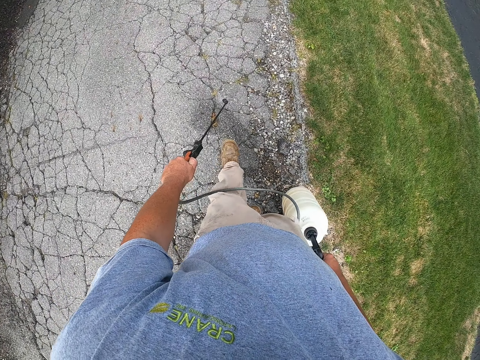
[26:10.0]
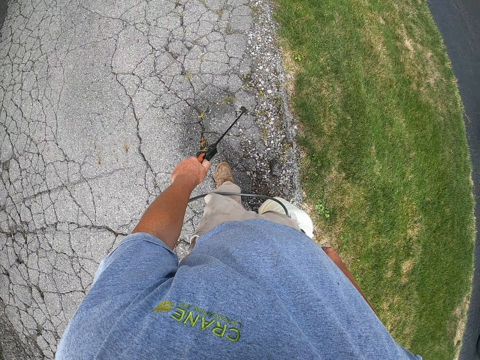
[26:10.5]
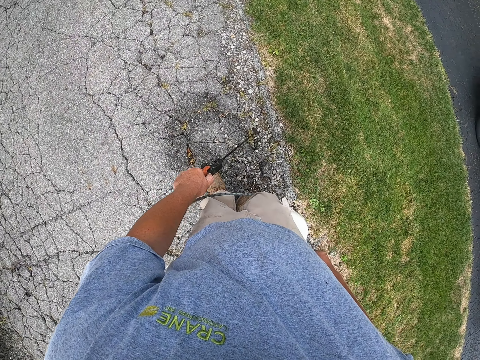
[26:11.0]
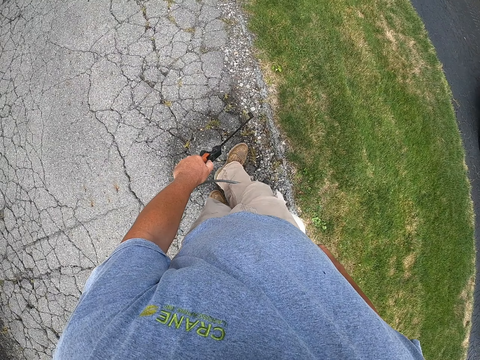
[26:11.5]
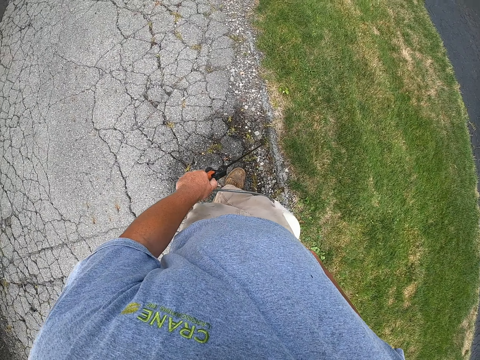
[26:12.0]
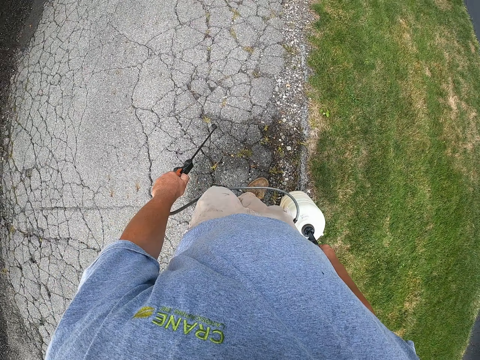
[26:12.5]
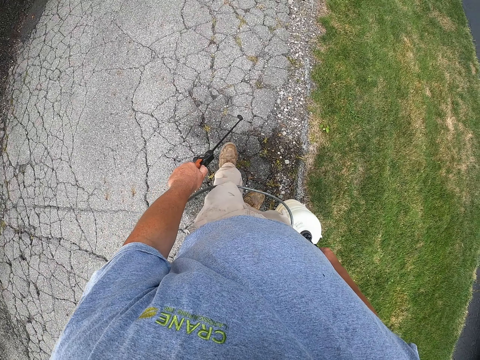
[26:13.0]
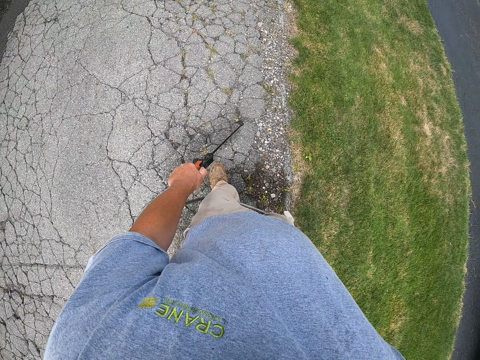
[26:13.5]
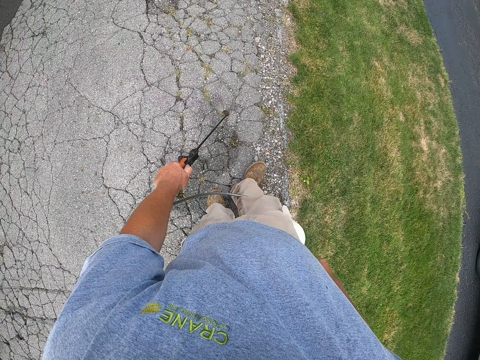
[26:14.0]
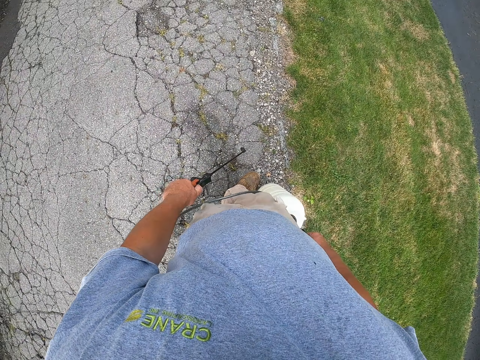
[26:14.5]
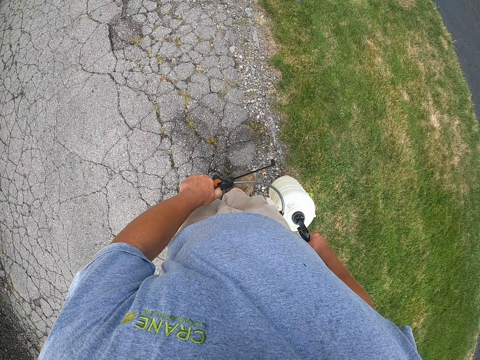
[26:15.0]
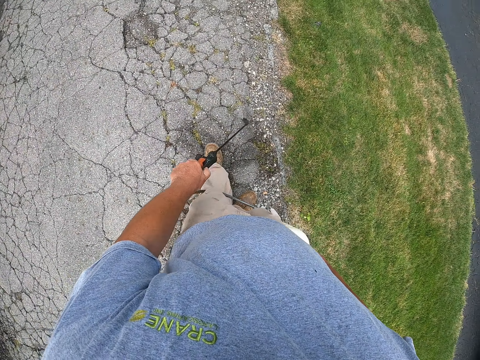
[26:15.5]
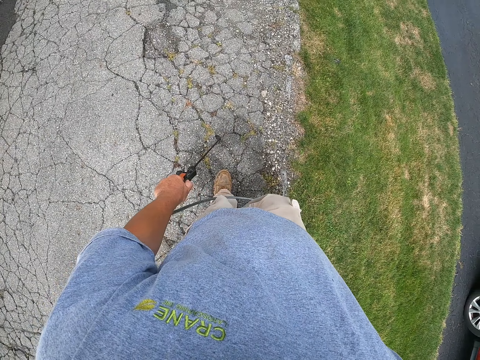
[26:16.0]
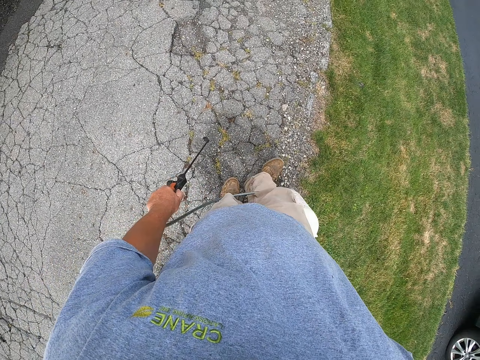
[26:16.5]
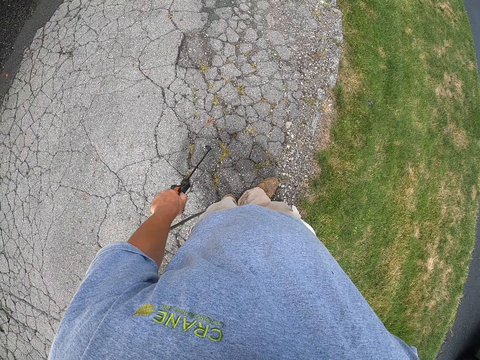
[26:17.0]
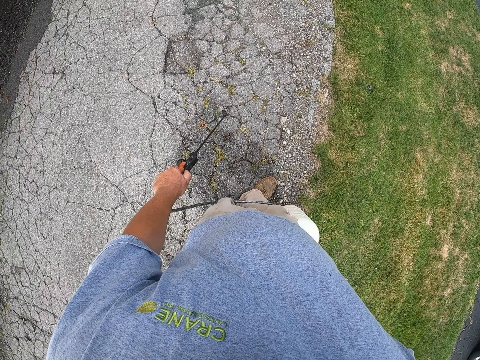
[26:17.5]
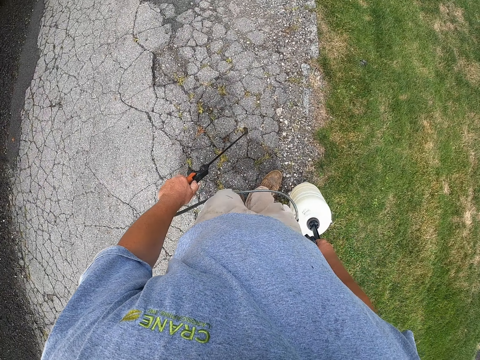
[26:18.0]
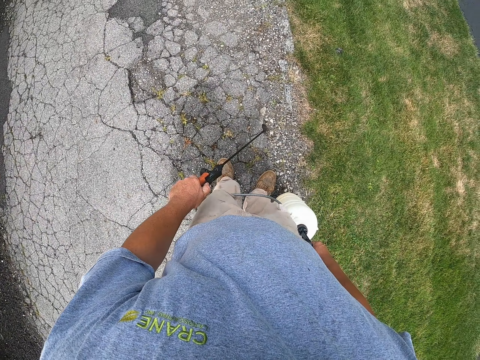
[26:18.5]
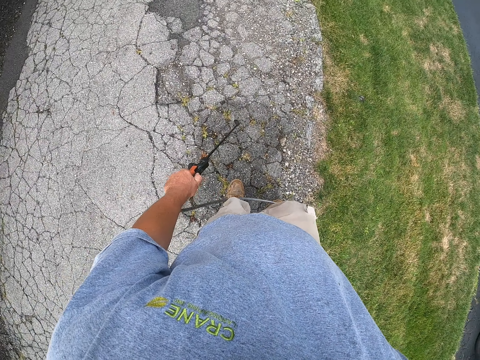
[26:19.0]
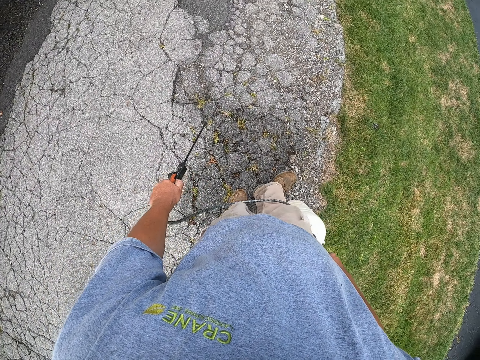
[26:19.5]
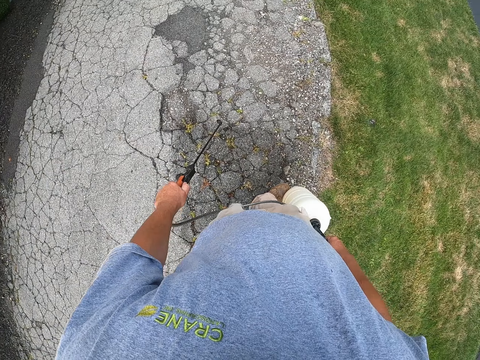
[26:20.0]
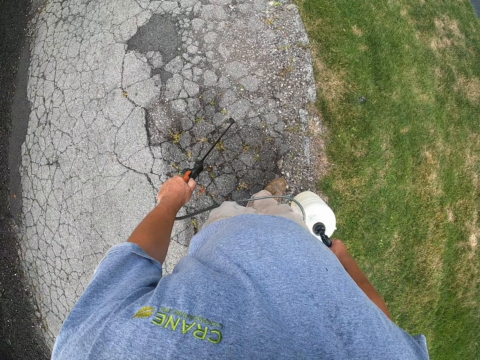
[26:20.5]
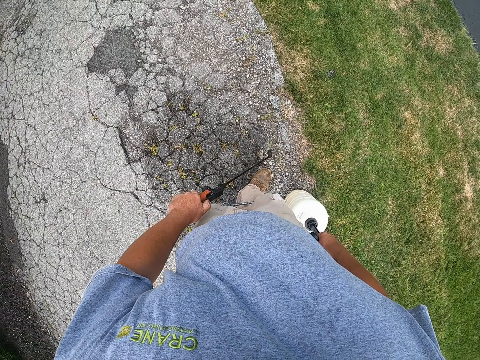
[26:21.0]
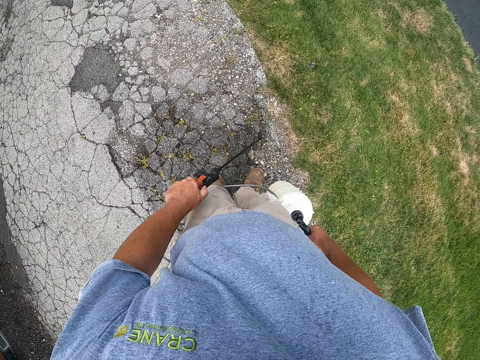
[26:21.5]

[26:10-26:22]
The camera wearer walks on the road. They water the grass. They walk on the road. They water the grass. They walk on the road. They water the grass. They walk on the road. They water the grass.

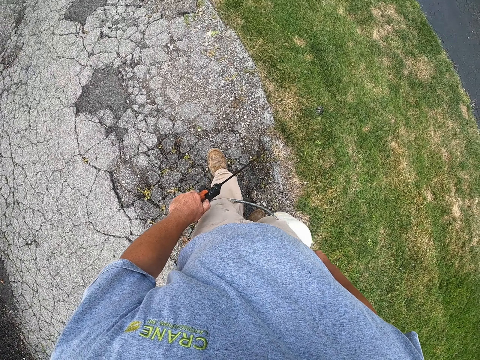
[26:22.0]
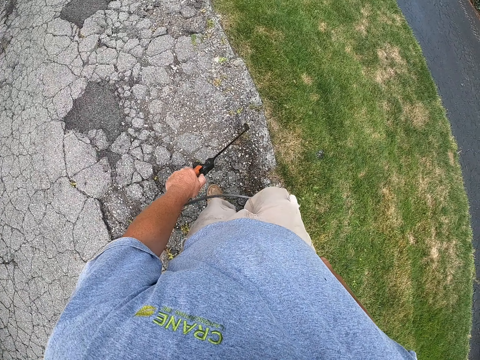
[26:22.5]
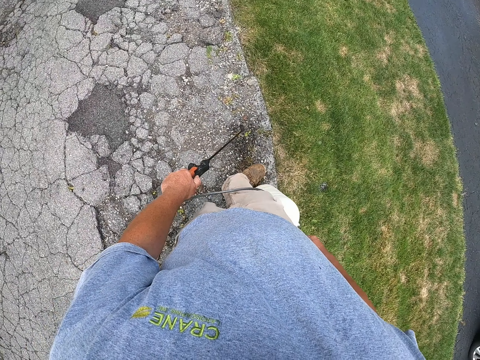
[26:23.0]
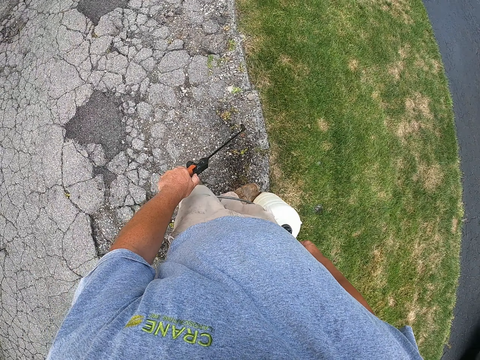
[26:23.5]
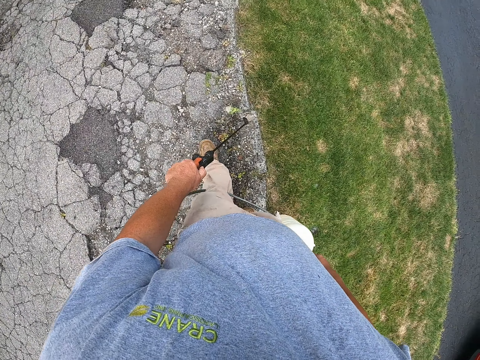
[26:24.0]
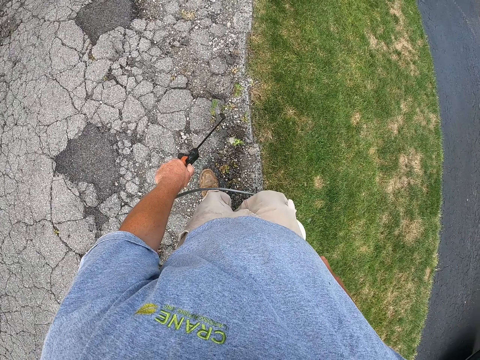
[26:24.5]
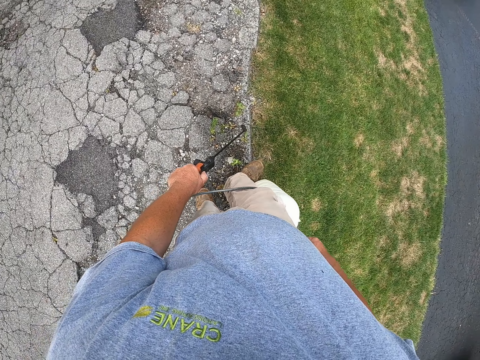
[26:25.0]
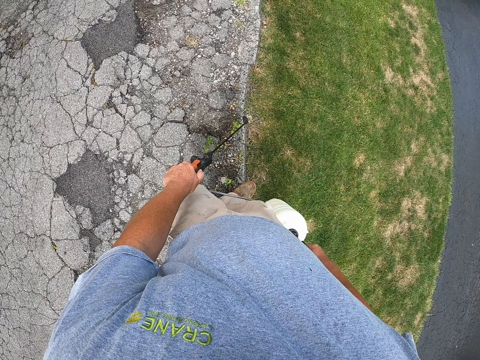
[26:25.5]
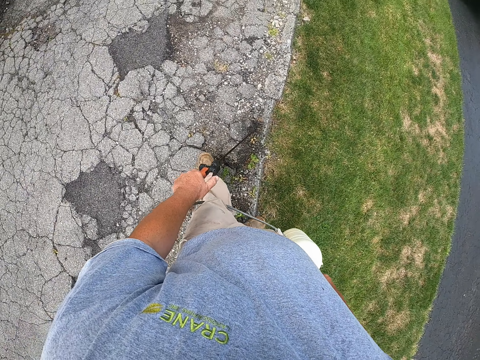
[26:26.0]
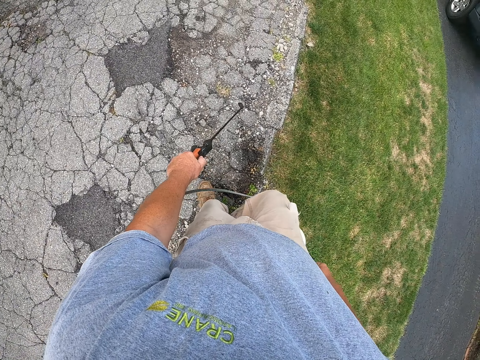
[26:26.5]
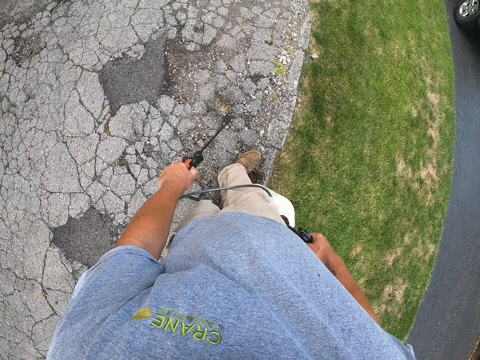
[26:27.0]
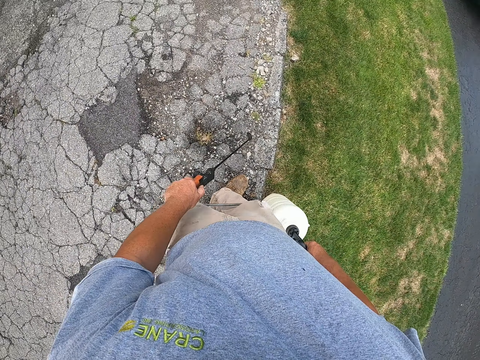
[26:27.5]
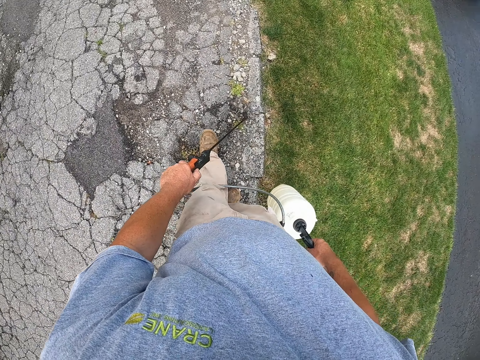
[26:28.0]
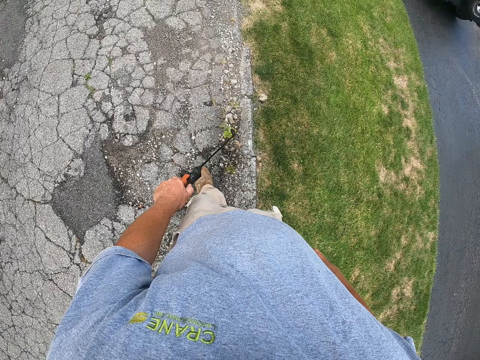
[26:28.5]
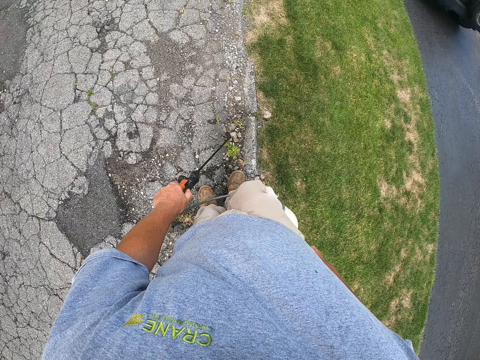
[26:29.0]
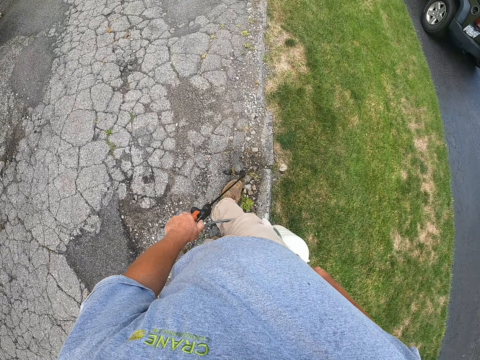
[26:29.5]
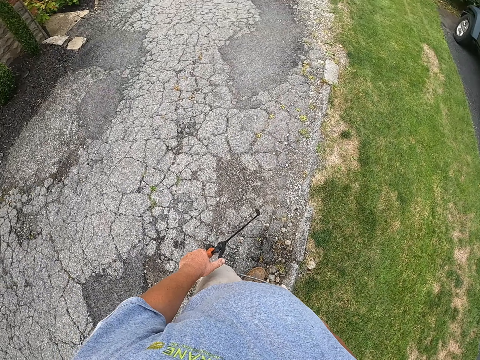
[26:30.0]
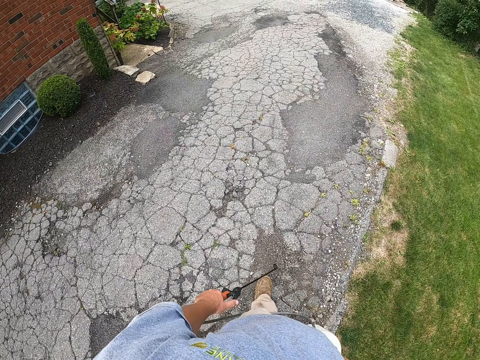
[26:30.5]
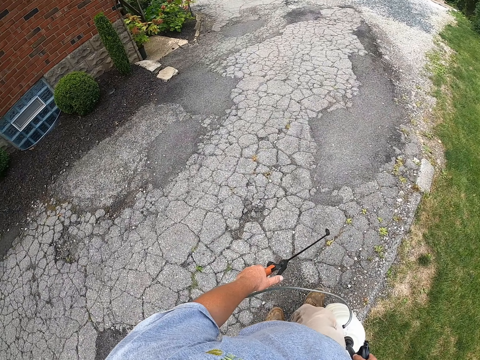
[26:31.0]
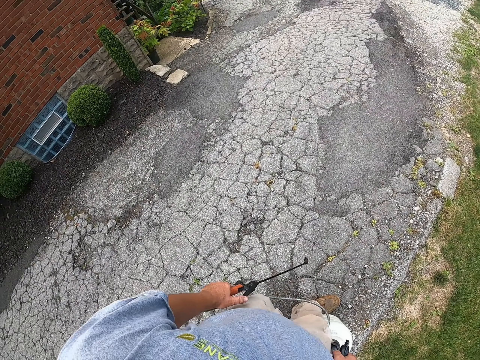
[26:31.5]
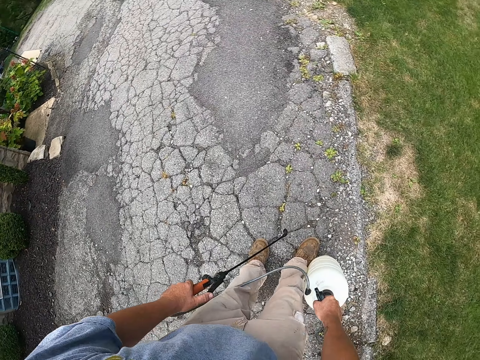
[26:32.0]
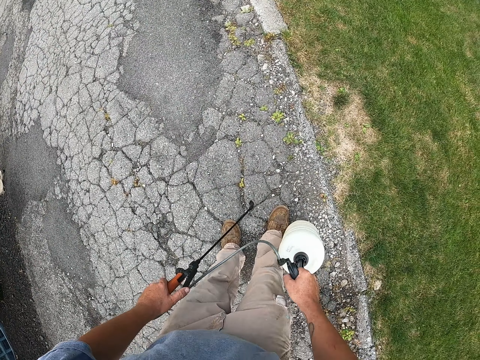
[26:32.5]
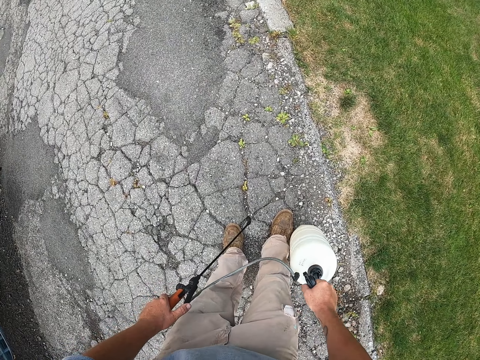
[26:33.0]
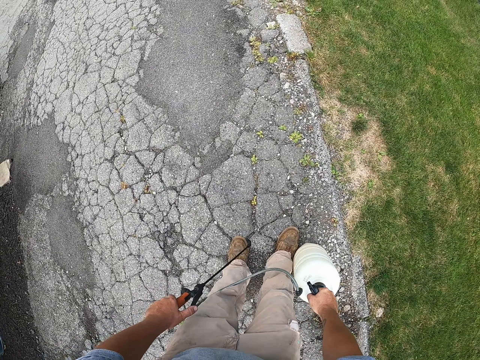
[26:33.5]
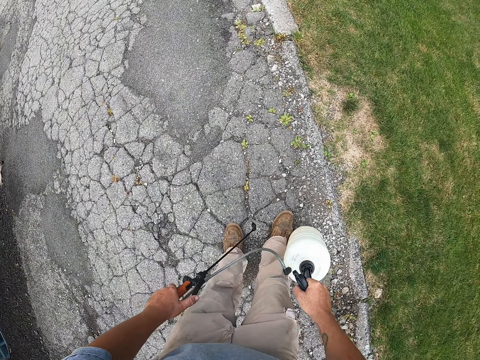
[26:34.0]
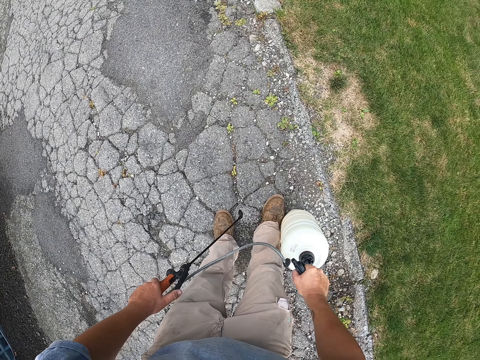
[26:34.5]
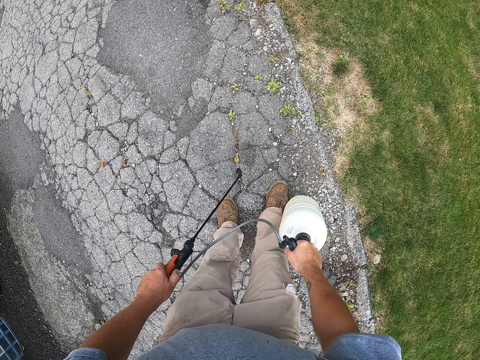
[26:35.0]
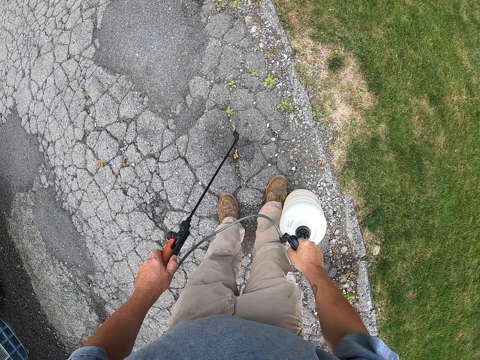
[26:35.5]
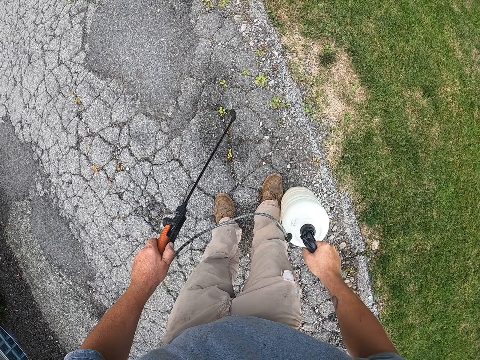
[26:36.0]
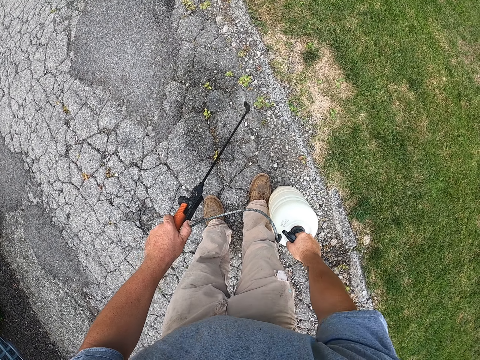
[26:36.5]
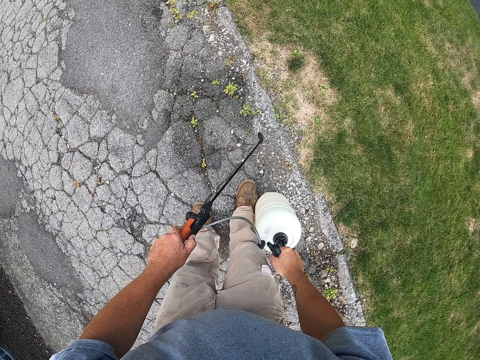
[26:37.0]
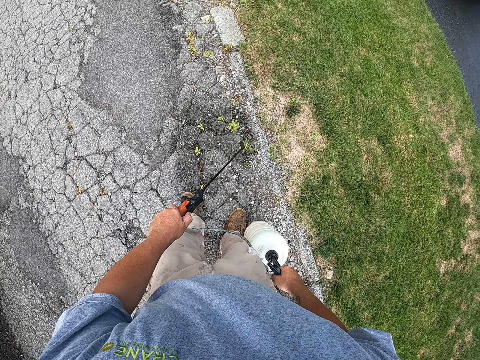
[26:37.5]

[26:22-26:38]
The camera wearer walks on the road. He waters the grass. He walks on the road. He waters the grass. He walks on the road. He waters the grass. He walks on the road. He waters the grass. He walks on the road. He waters the grass. He walks on the road. He pumps the pesticide portable tank with his right hand.
